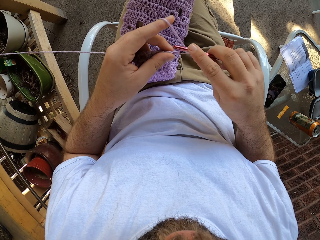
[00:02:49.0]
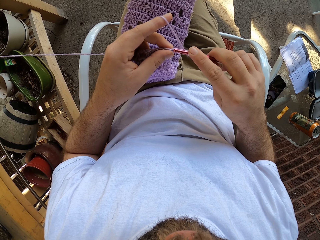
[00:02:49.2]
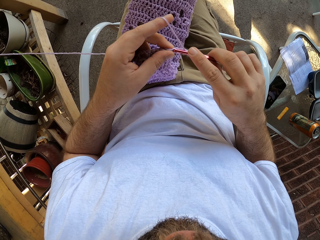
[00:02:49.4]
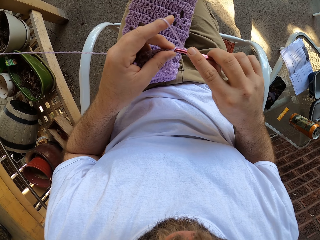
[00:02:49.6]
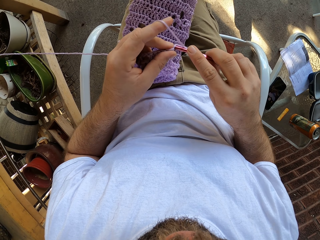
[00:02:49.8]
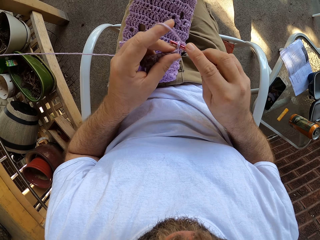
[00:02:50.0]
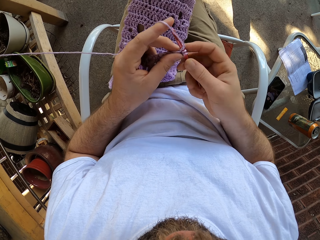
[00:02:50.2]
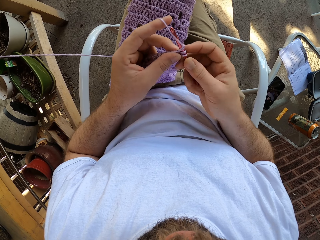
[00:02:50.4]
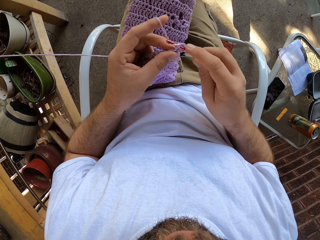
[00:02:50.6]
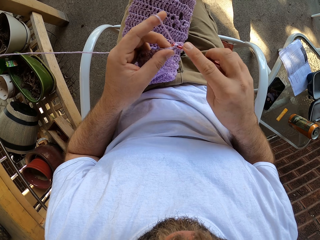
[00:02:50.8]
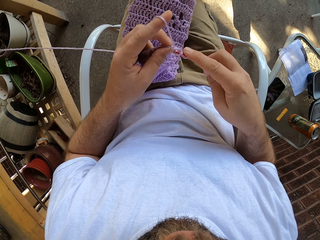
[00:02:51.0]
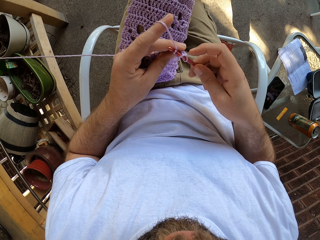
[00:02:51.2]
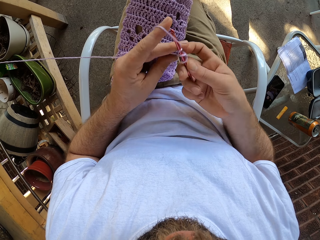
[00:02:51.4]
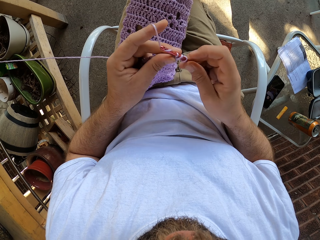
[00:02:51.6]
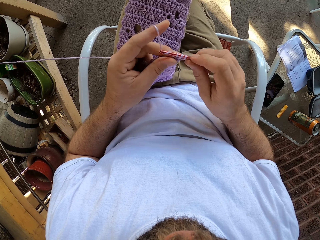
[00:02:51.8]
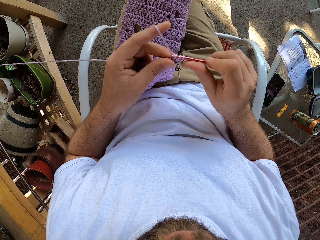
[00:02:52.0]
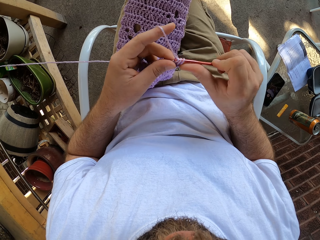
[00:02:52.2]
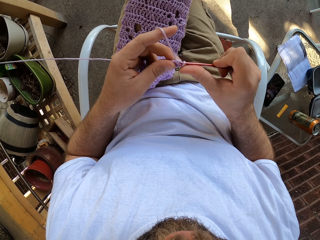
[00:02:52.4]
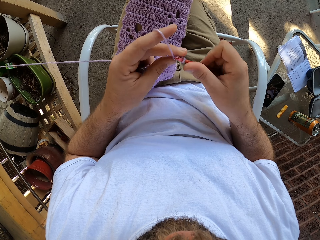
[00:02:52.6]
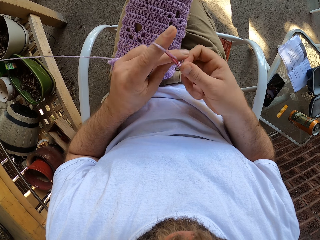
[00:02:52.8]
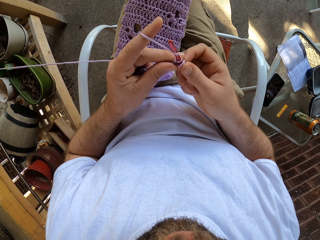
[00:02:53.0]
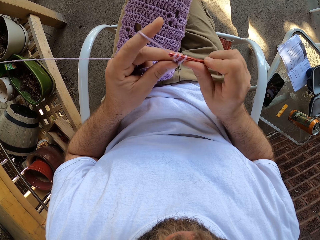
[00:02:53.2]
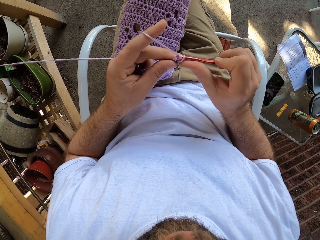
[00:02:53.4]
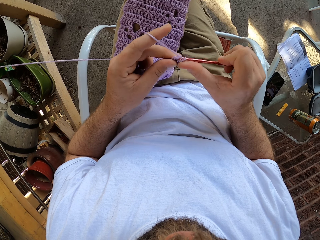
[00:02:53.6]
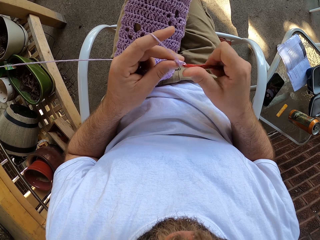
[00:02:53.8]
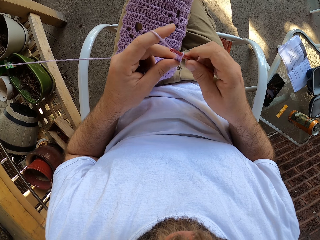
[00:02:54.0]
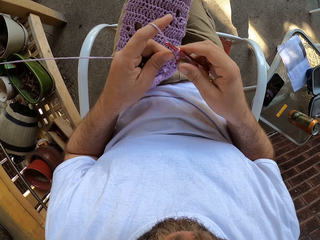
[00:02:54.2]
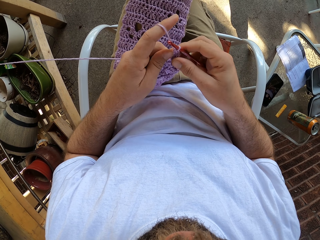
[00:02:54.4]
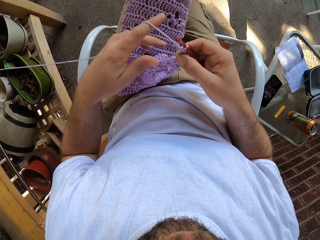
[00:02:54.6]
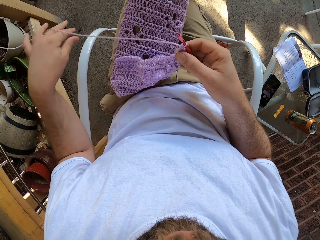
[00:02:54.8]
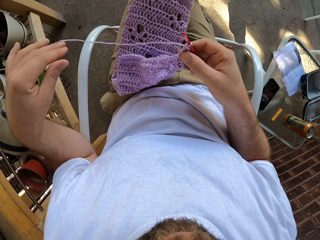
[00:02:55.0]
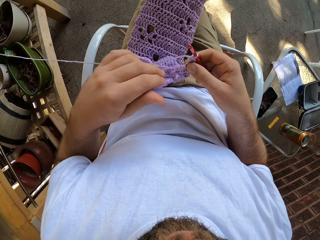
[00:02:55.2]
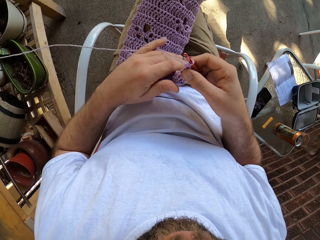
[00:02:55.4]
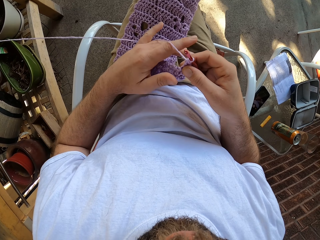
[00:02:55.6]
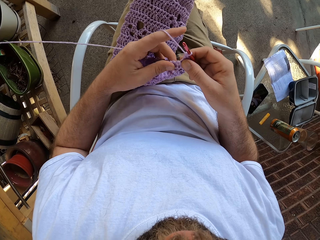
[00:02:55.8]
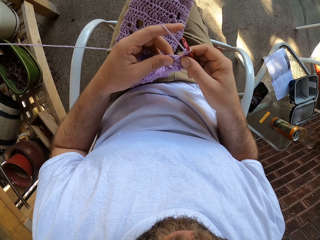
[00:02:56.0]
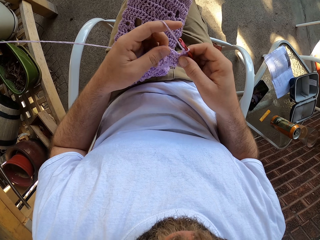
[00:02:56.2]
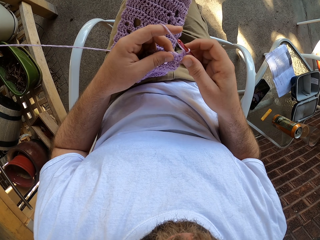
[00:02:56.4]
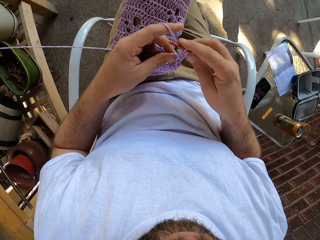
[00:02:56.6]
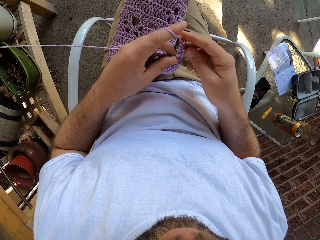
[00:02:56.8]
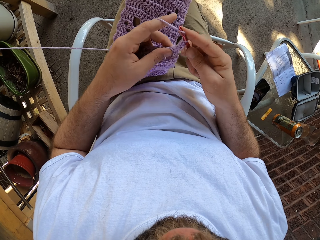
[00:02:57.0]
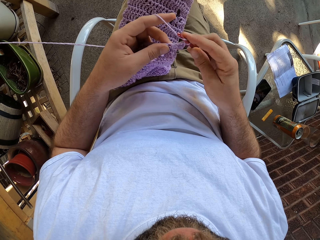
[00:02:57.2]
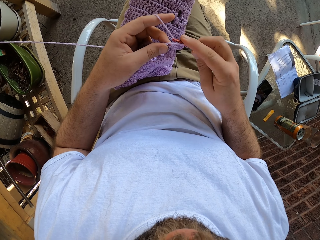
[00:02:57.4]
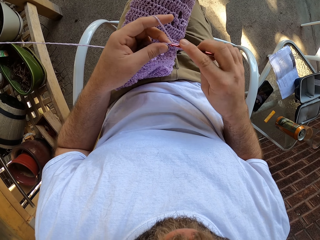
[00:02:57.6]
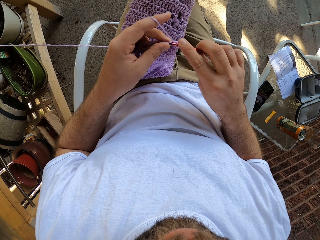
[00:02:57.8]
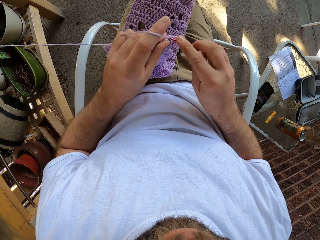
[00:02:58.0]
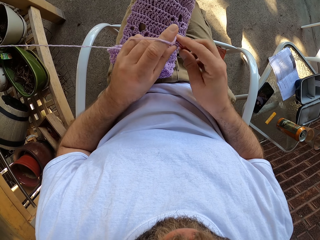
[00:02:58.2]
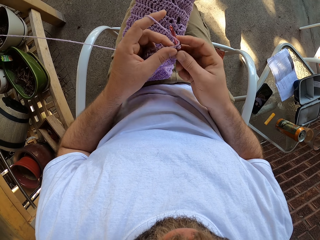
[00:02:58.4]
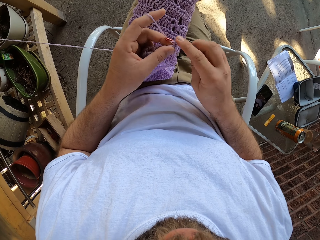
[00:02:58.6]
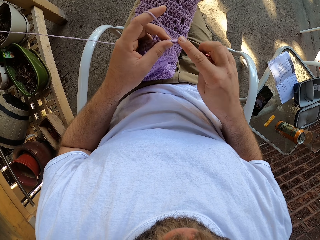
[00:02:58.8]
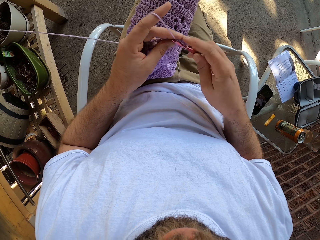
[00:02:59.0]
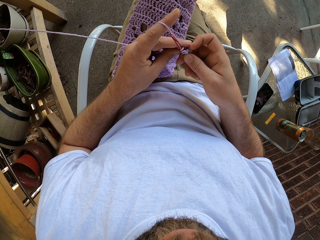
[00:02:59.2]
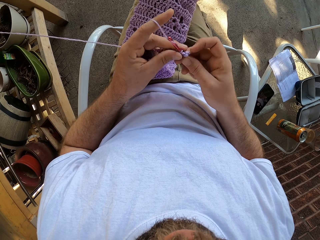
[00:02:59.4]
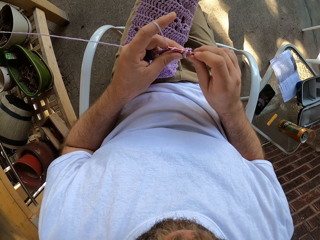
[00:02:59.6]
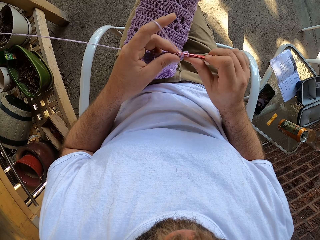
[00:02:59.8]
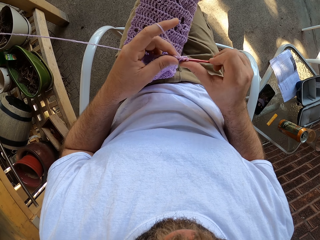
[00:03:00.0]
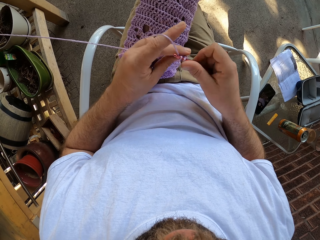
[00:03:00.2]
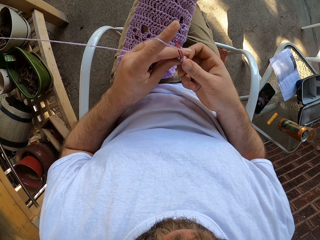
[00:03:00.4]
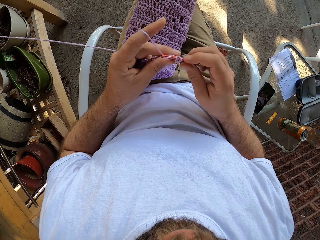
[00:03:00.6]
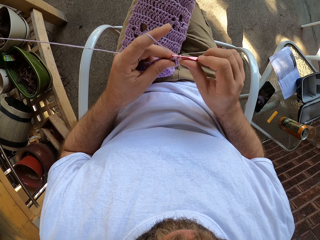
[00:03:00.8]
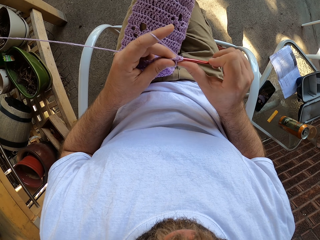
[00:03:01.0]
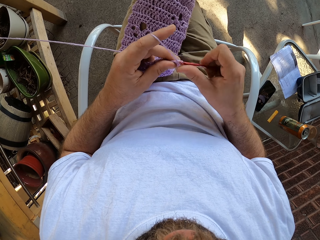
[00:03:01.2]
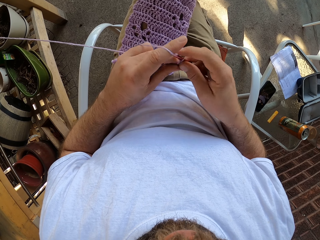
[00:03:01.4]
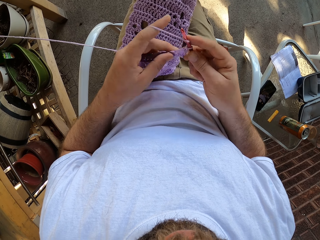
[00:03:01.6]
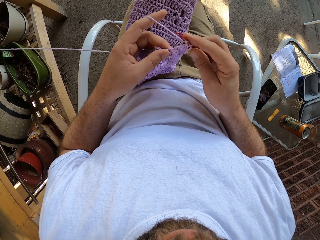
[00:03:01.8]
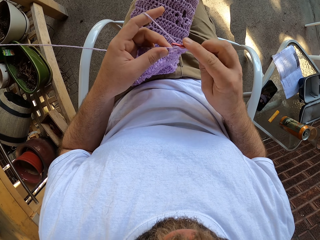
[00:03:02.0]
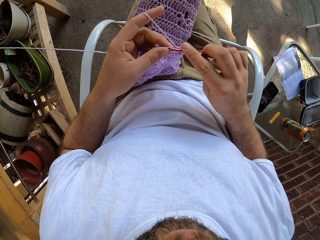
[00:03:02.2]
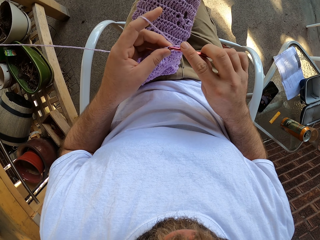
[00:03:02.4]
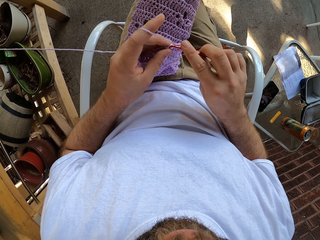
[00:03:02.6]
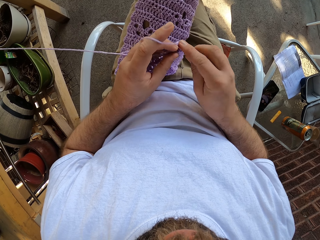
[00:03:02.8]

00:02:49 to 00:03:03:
The camera wearer continues knitting with both hands. He rolls the string on his finger. He crochets the cloth.

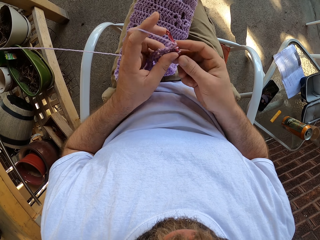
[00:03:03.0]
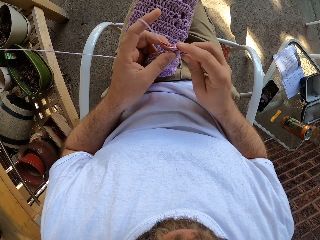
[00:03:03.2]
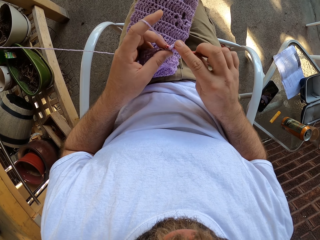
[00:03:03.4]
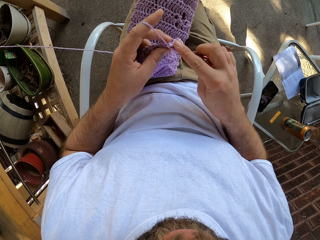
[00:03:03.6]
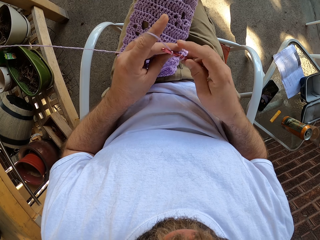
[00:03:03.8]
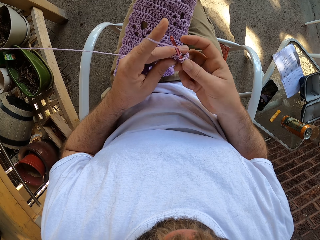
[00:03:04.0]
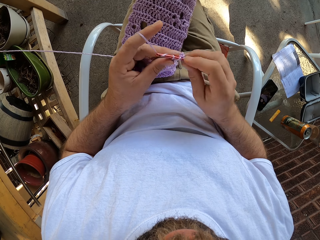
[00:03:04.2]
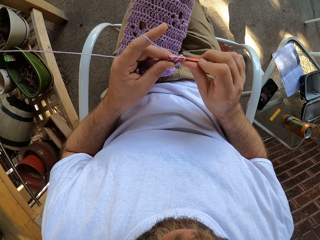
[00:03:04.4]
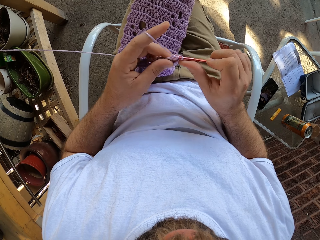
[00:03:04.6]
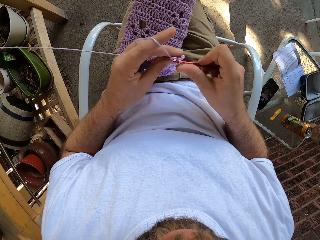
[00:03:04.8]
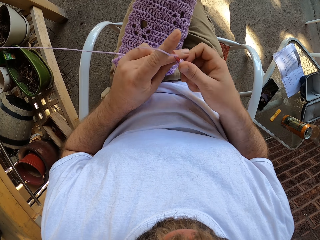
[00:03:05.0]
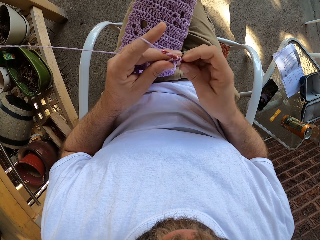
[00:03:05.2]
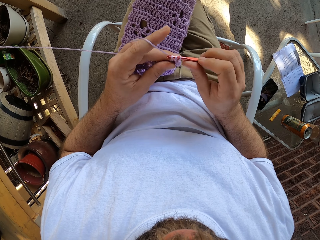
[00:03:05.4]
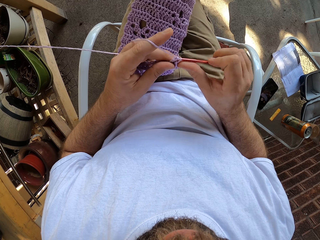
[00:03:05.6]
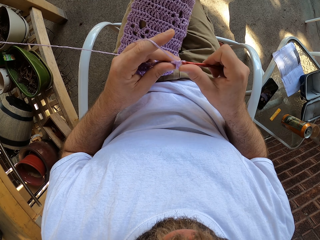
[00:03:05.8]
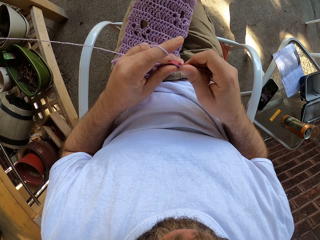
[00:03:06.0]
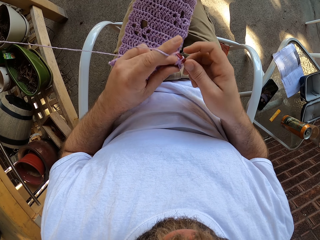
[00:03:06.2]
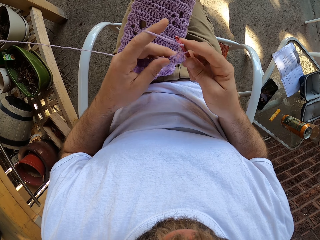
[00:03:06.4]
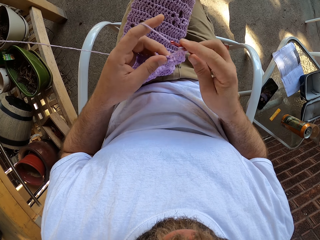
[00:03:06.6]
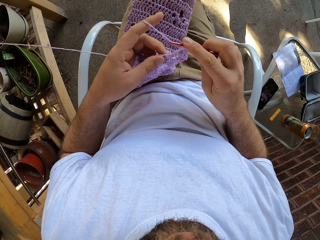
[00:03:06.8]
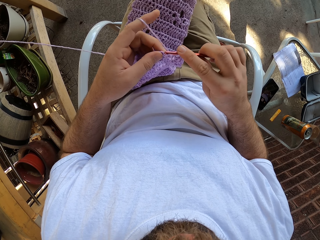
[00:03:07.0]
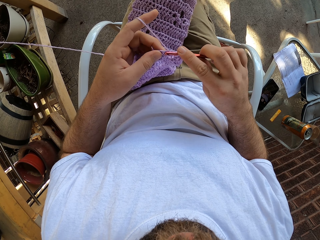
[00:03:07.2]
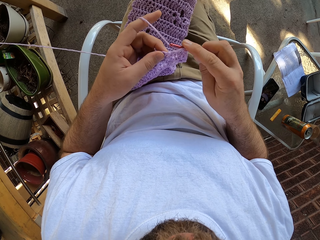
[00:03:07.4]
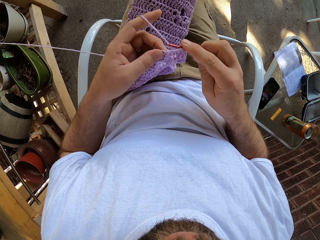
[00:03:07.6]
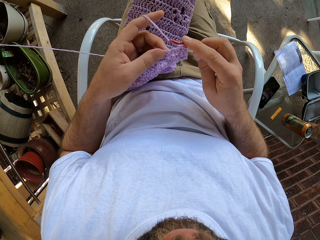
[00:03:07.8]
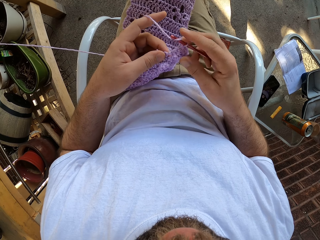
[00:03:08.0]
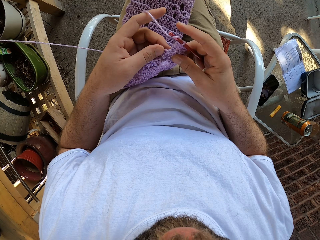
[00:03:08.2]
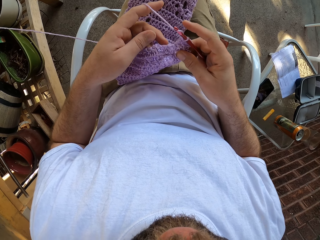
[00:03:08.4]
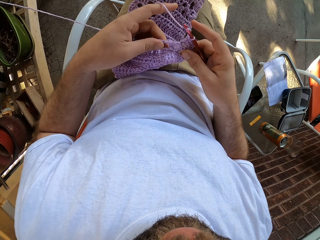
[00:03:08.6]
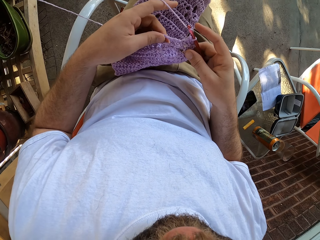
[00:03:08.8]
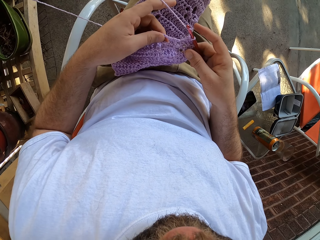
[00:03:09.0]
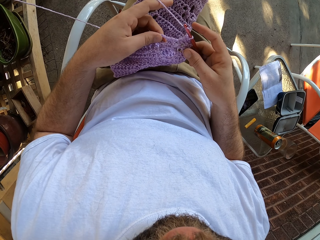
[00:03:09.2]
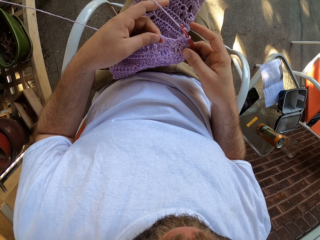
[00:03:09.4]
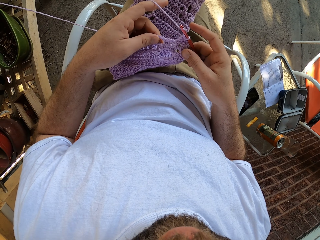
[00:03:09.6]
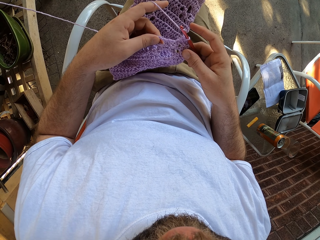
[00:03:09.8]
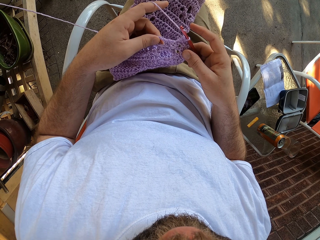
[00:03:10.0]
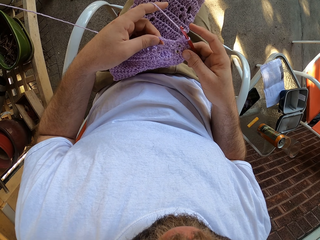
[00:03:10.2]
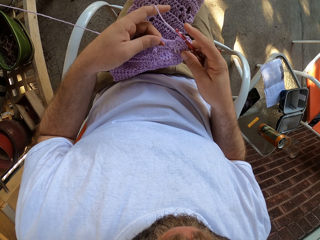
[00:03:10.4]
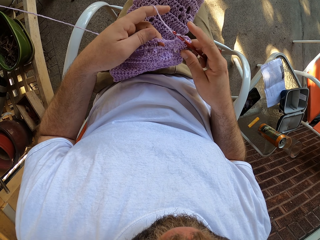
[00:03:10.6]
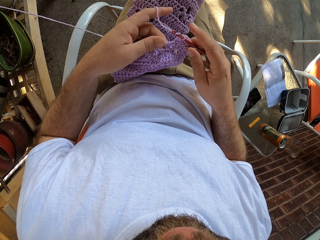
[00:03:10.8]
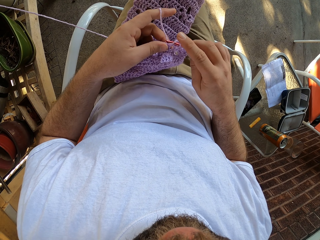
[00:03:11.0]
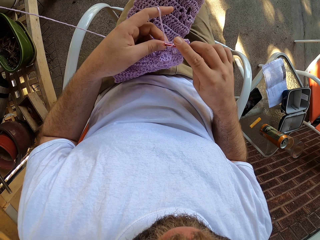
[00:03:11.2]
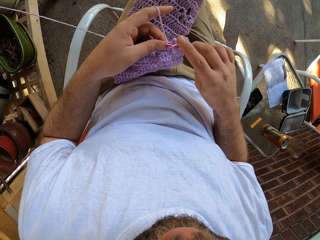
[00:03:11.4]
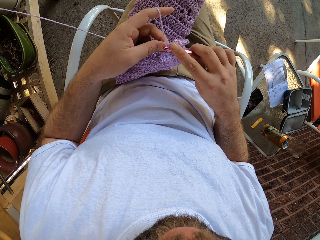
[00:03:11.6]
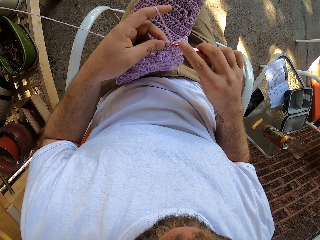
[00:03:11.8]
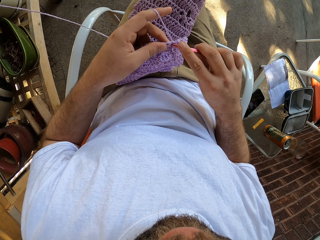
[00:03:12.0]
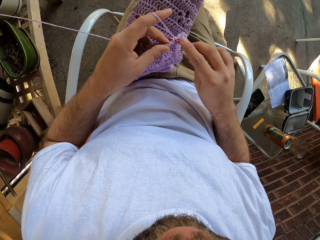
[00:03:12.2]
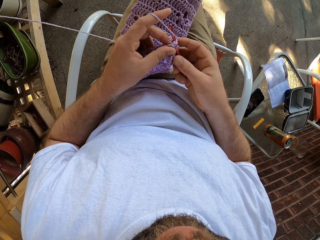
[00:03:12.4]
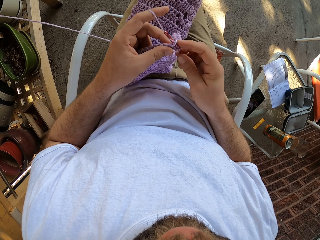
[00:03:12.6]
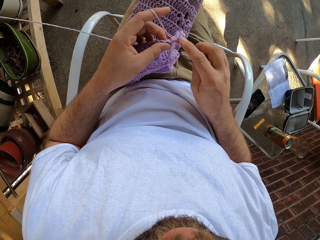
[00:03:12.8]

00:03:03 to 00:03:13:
The camera wearer holds the cloth.
